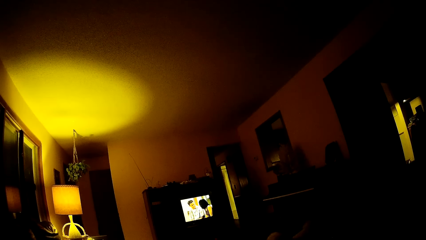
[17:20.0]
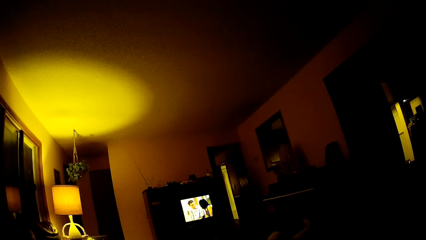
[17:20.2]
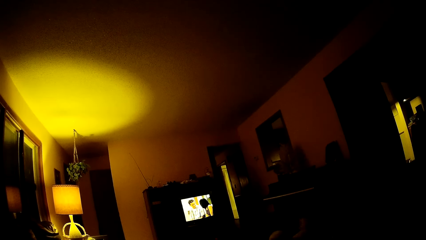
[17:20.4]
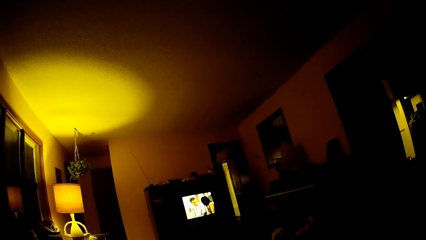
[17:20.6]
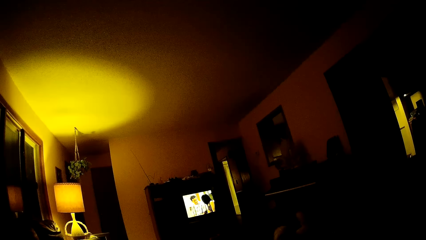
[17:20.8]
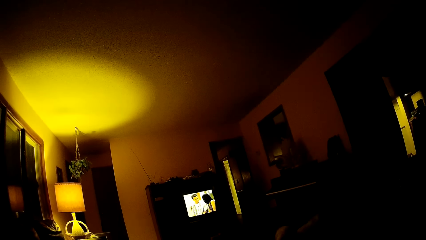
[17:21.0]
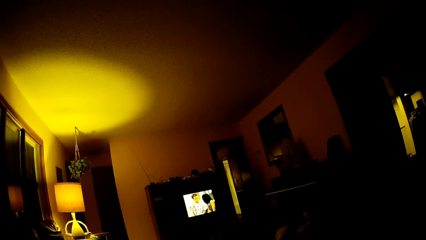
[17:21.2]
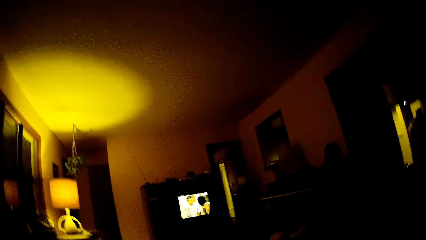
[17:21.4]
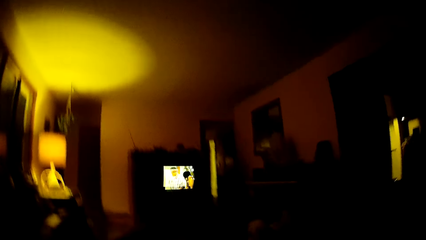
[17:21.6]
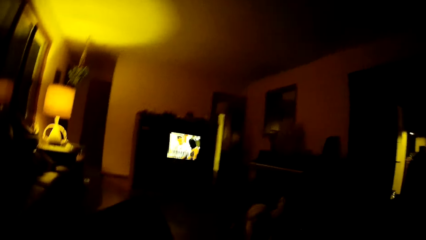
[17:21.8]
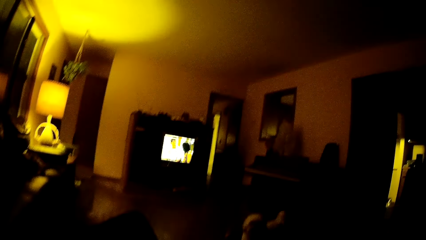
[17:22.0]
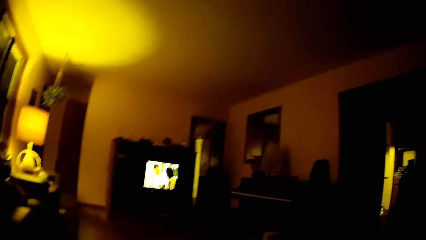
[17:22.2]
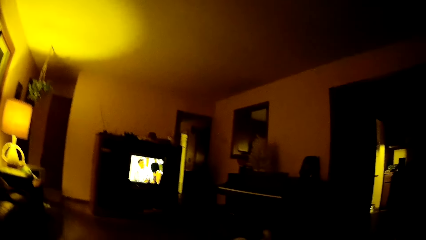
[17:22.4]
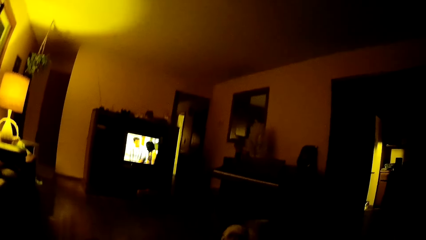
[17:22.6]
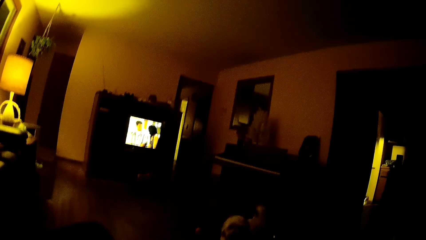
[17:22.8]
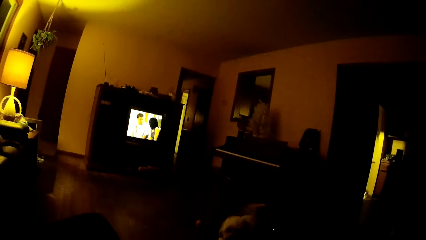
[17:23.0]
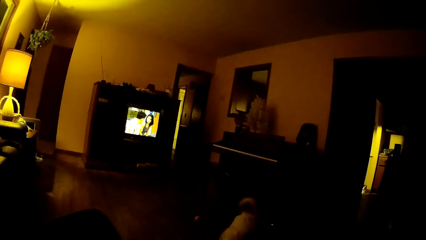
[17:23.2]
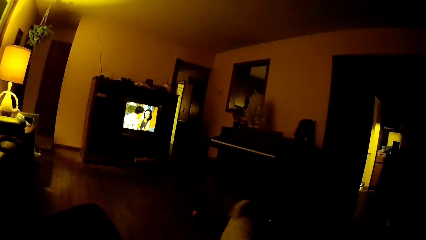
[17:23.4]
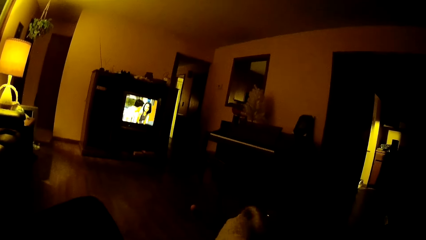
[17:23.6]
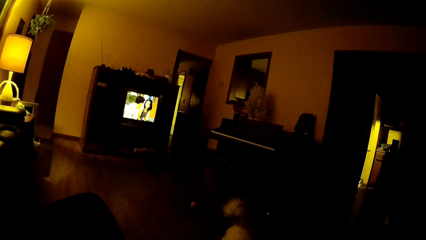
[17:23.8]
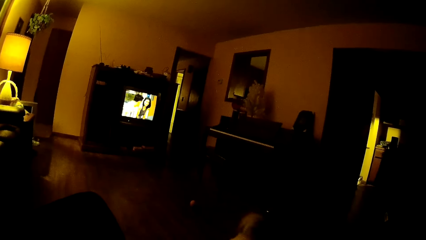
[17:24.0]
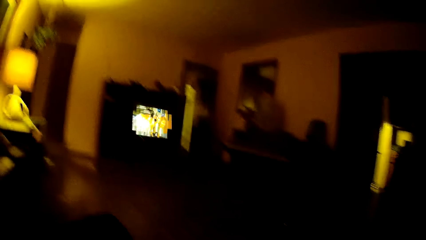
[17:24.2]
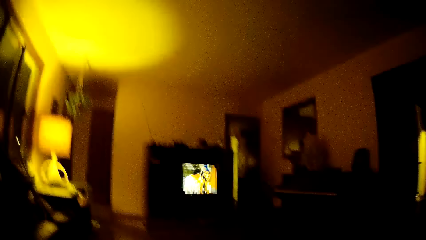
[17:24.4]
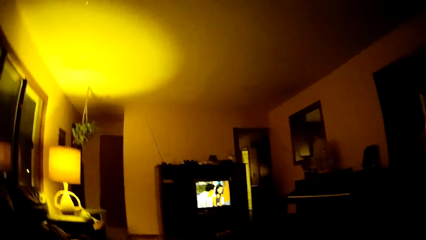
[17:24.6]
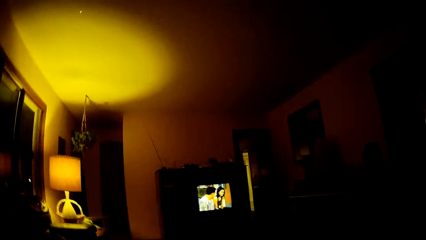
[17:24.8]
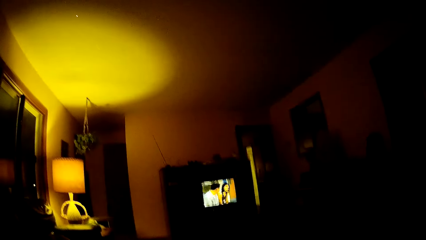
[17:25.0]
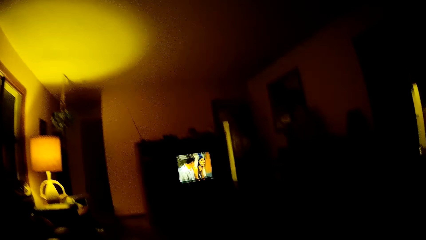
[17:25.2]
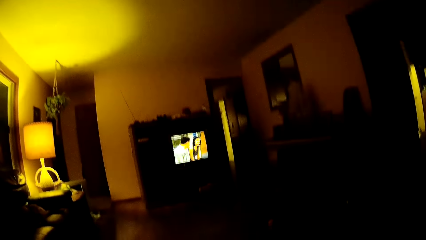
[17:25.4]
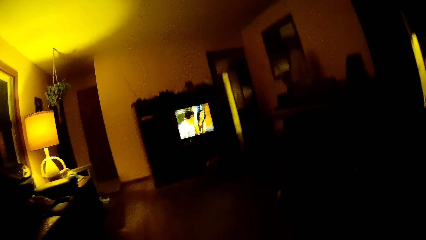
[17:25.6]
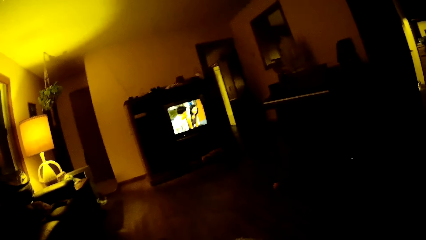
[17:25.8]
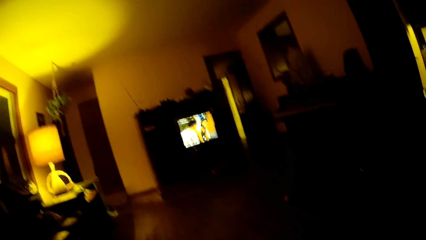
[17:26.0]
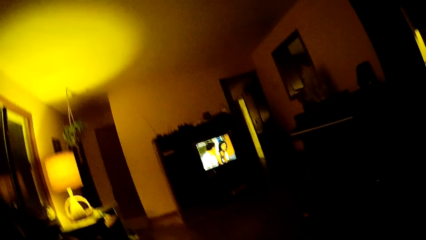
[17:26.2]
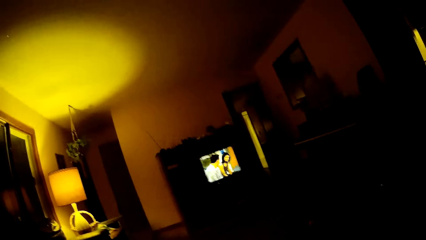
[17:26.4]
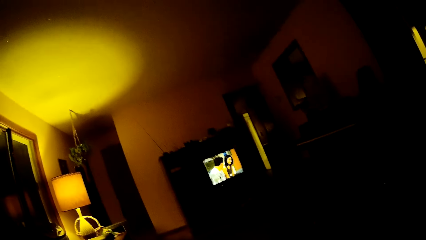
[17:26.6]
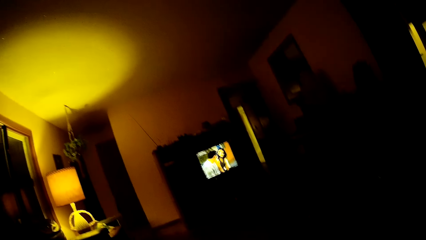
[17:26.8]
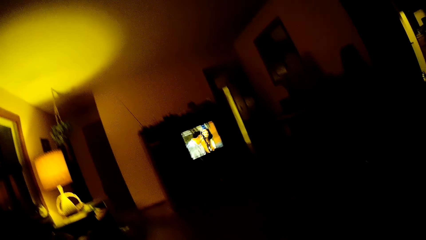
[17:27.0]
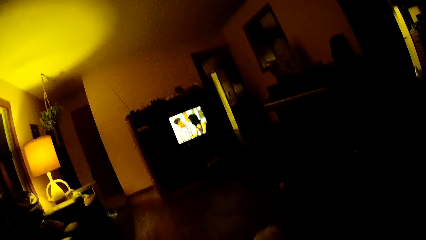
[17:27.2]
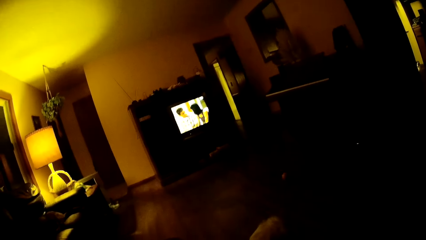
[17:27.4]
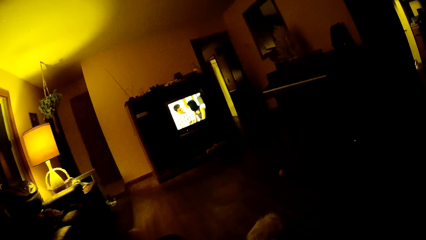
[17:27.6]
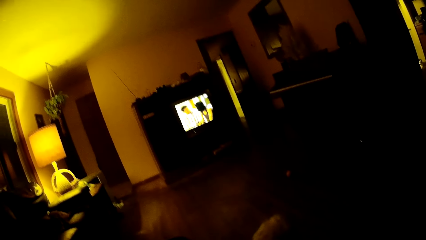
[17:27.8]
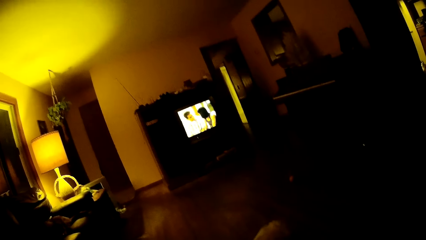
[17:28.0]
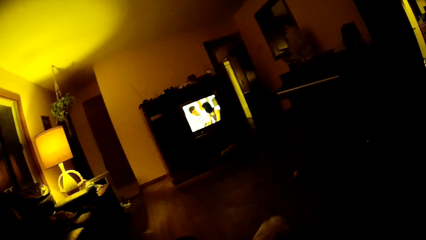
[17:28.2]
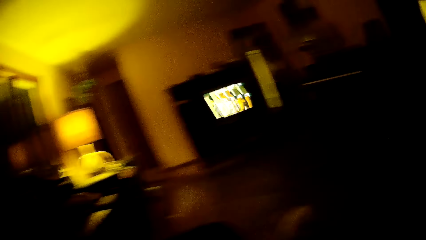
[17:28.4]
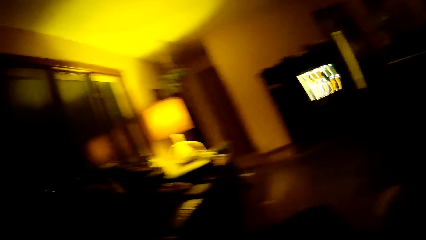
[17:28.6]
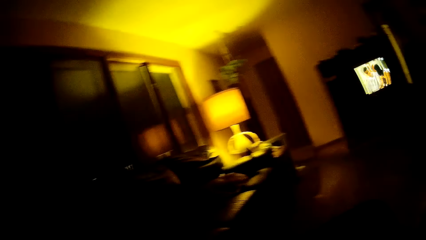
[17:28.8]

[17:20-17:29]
The camera wearer moves around. A dog walks towards the camera wearer.

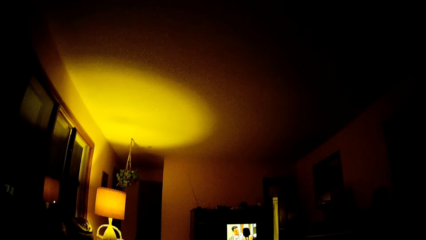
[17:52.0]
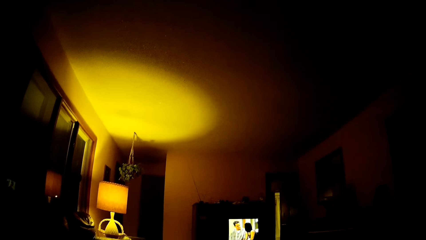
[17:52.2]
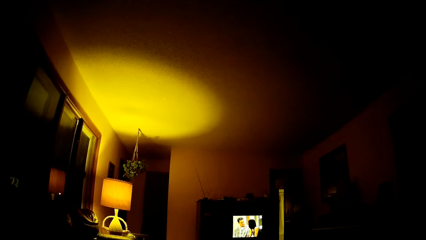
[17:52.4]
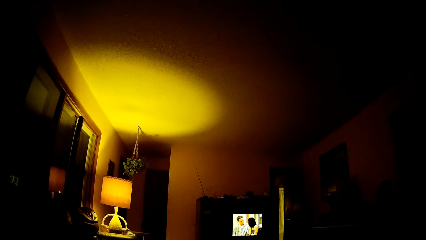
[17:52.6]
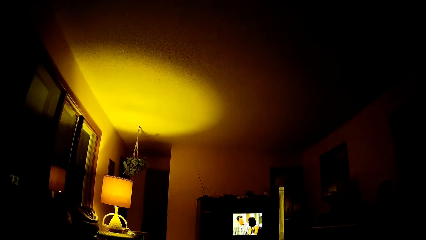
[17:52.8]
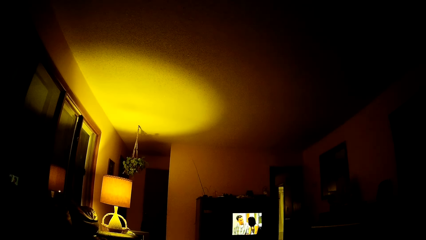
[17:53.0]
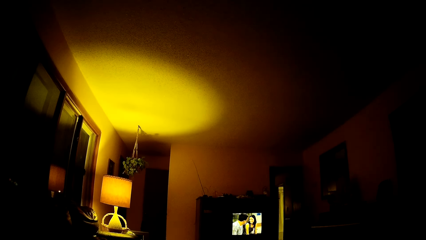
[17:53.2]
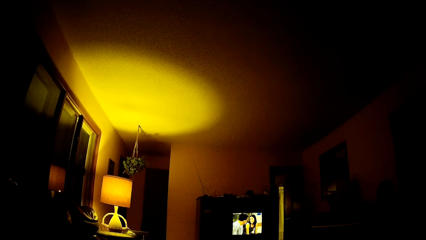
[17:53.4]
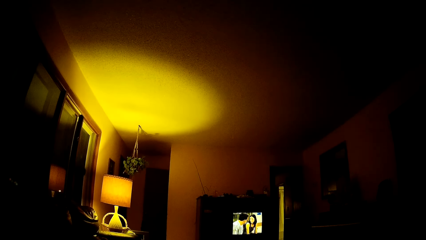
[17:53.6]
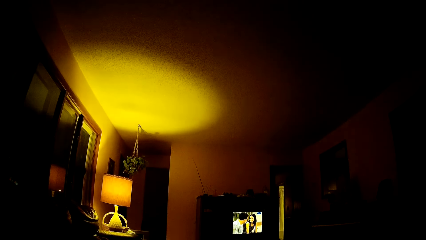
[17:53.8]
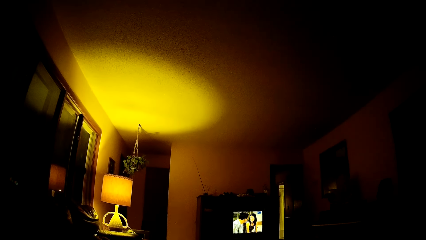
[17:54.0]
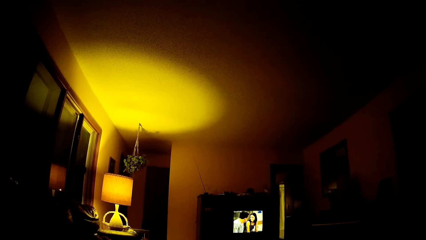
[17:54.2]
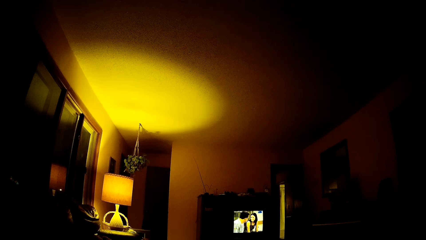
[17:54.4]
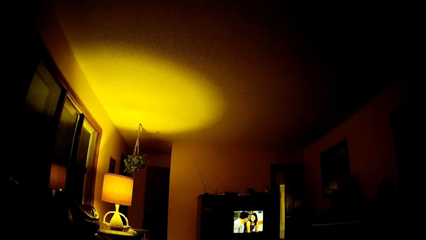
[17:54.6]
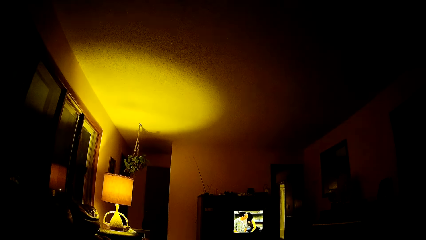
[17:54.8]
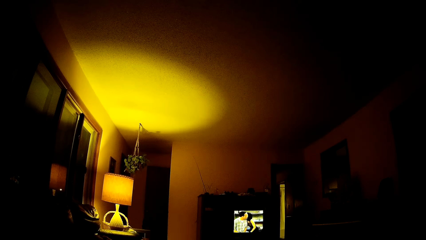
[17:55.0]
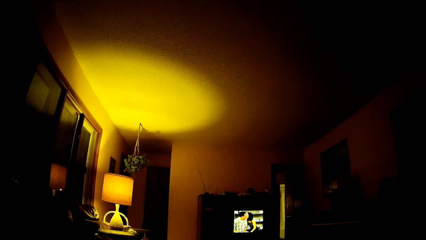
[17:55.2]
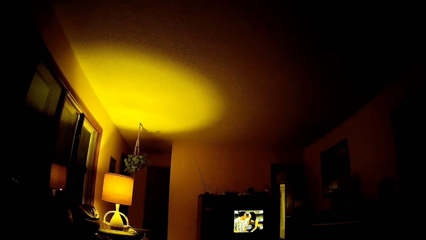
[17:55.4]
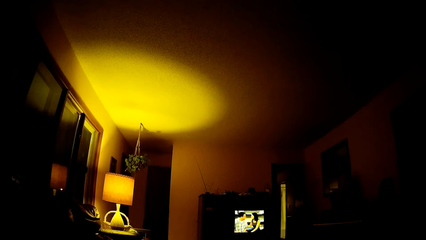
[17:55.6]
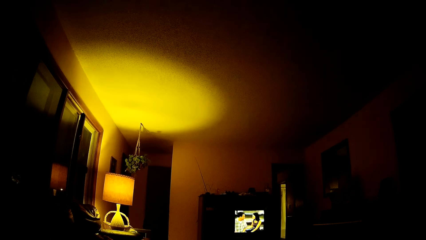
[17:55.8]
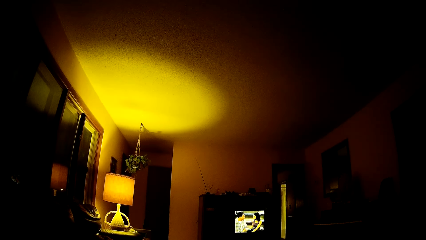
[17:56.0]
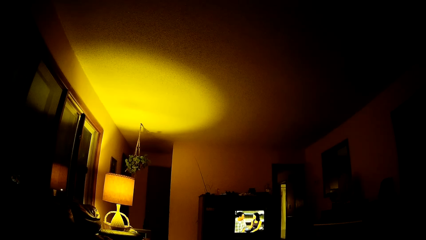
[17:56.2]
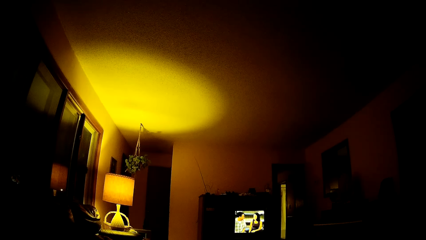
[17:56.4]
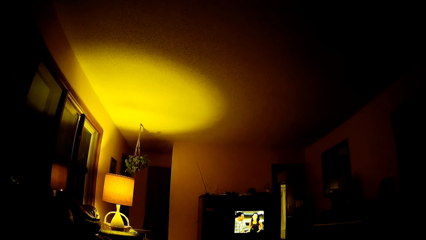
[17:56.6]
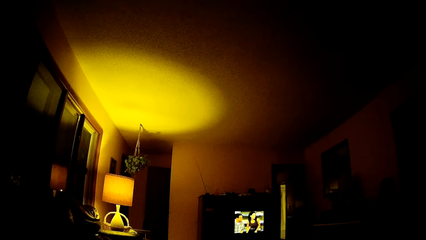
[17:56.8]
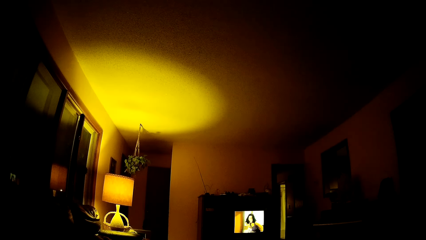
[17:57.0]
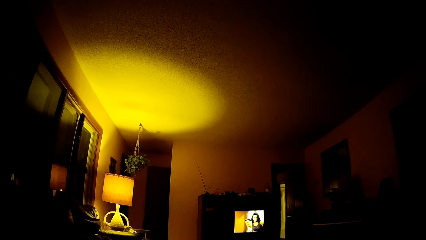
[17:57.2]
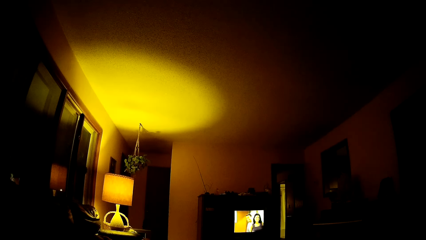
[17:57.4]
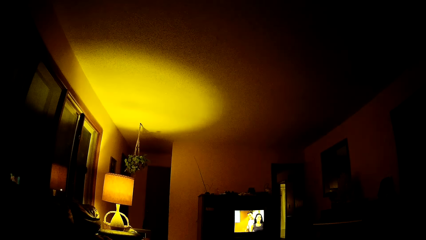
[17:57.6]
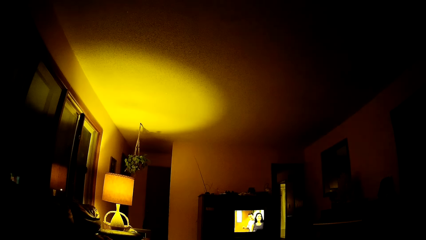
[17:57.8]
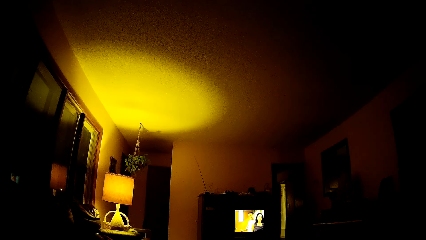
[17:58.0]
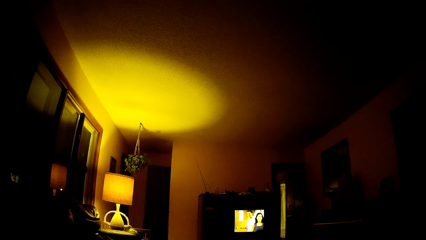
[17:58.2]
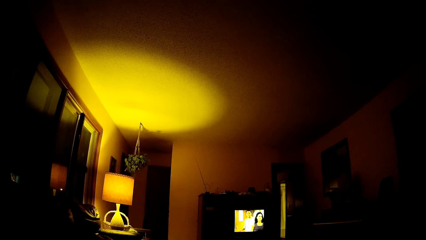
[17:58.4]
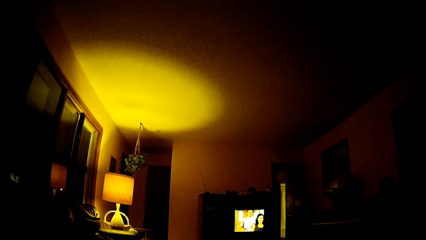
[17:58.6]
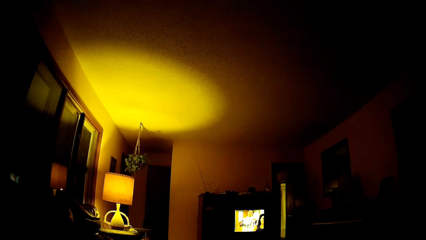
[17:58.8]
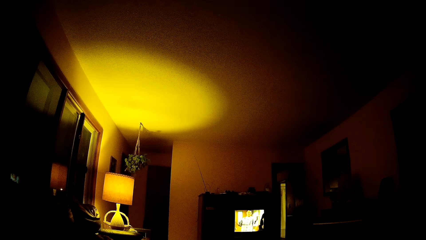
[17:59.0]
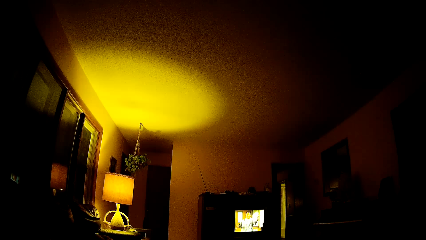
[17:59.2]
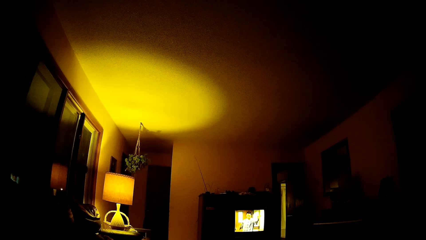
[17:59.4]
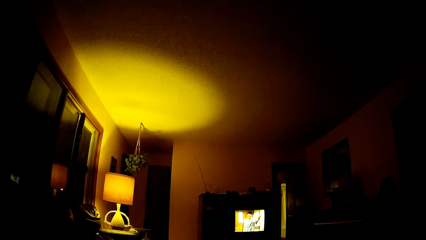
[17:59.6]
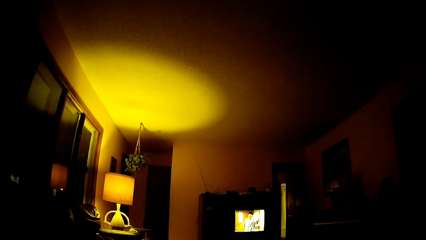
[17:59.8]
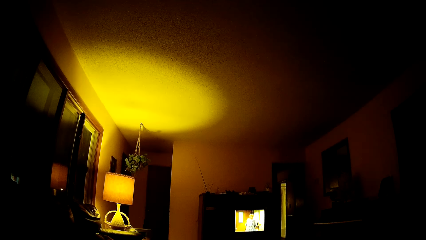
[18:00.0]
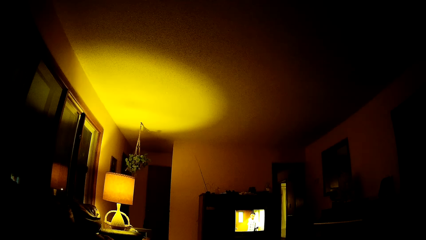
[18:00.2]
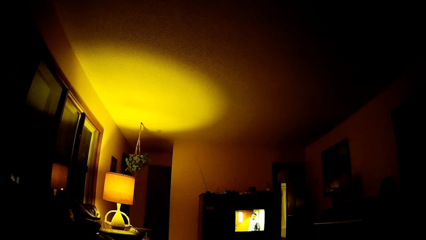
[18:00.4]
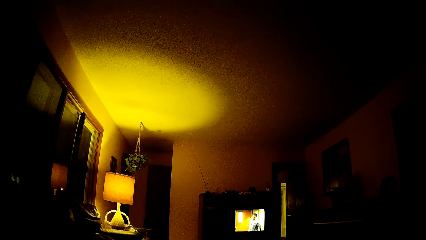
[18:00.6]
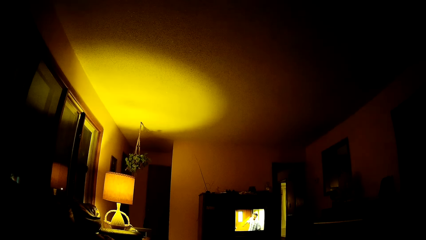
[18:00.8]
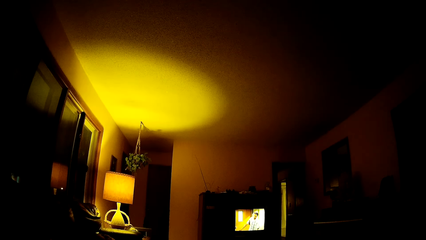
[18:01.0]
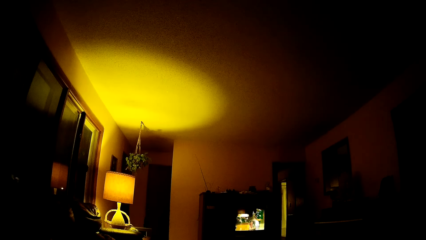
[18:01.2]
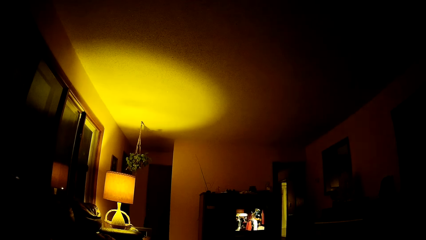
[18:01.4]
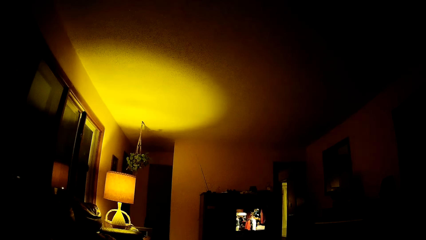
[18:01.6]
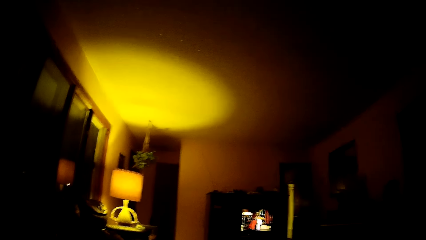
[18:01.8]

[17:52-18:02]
The camera wearer looks around.
